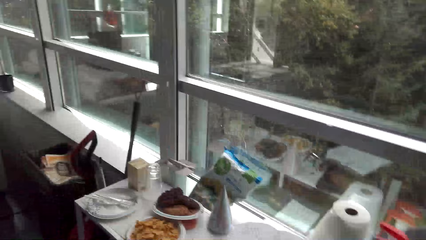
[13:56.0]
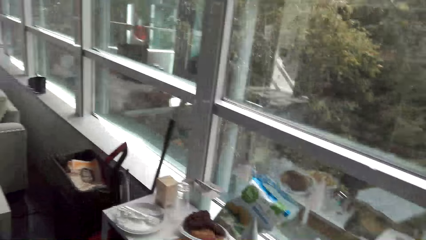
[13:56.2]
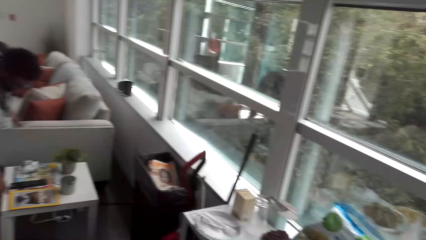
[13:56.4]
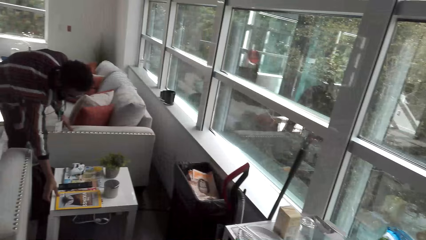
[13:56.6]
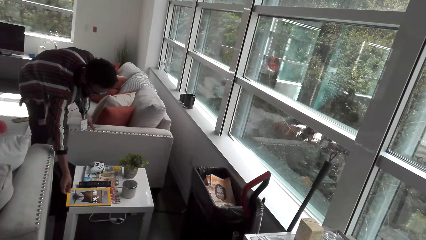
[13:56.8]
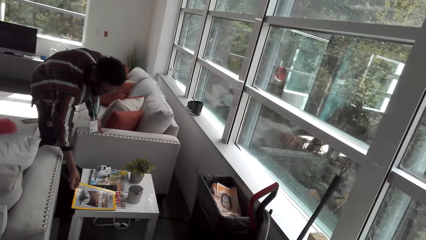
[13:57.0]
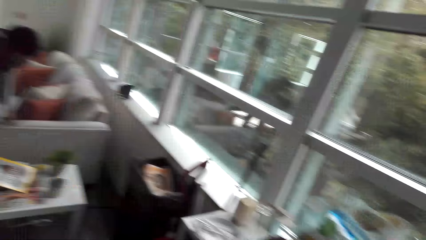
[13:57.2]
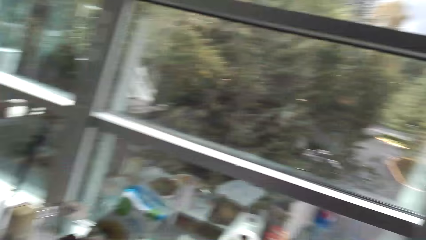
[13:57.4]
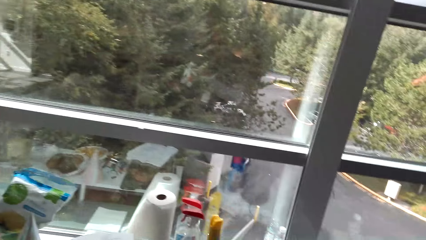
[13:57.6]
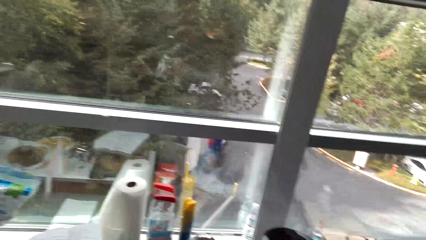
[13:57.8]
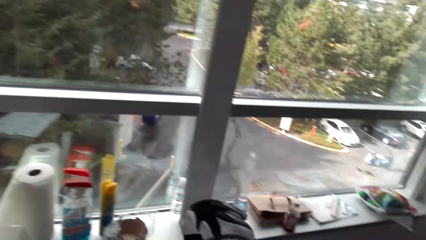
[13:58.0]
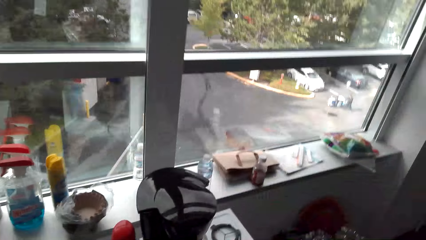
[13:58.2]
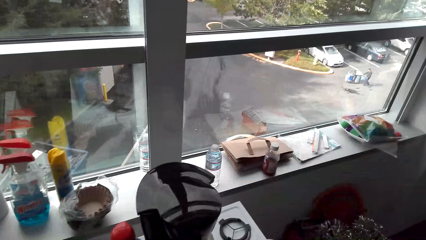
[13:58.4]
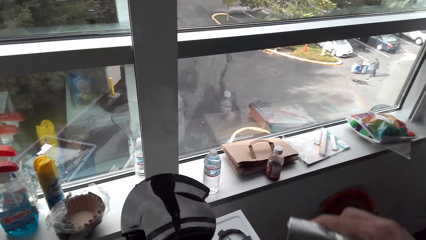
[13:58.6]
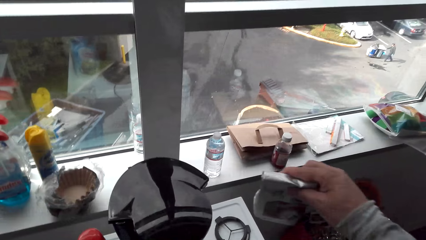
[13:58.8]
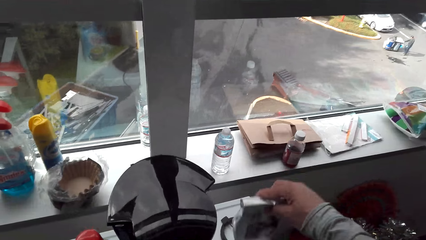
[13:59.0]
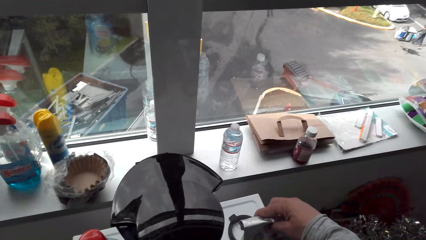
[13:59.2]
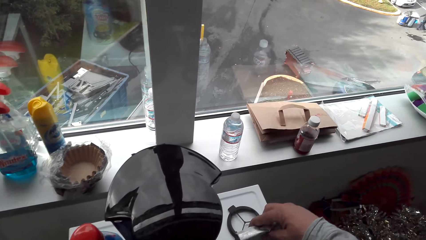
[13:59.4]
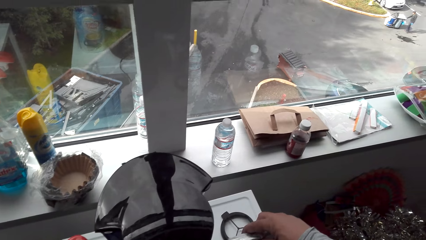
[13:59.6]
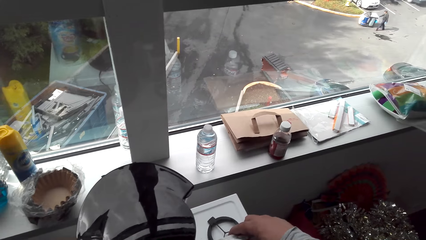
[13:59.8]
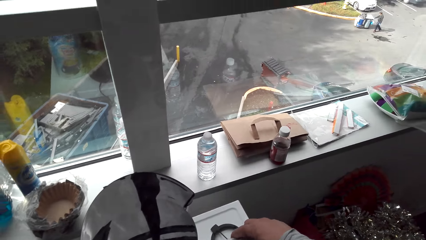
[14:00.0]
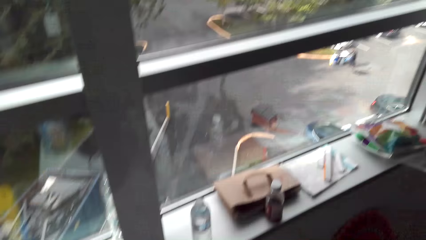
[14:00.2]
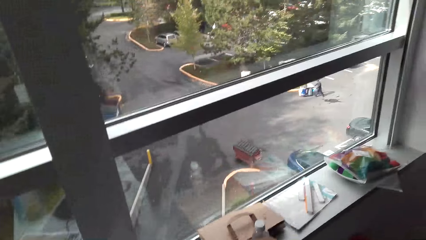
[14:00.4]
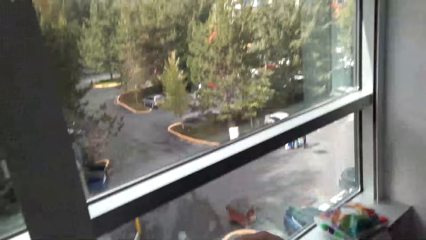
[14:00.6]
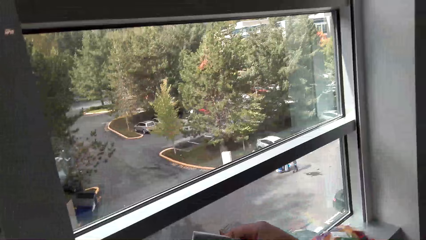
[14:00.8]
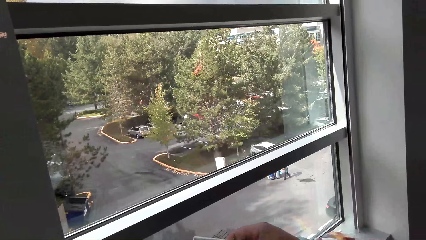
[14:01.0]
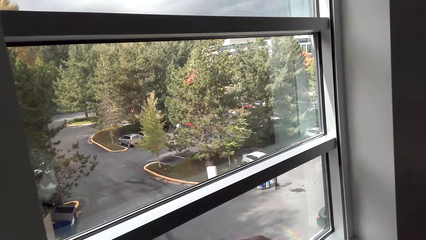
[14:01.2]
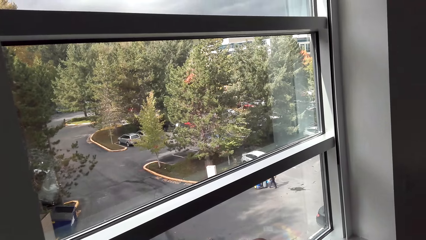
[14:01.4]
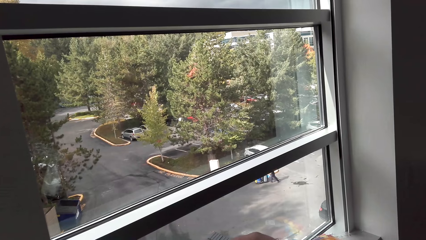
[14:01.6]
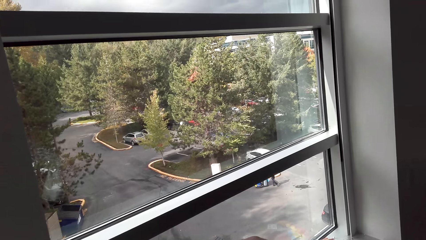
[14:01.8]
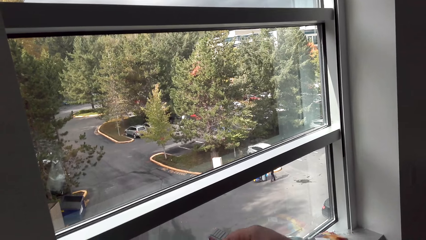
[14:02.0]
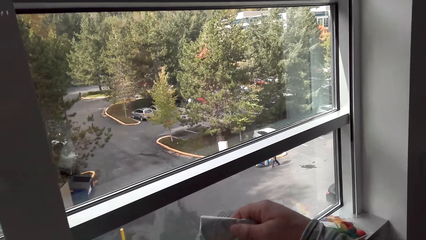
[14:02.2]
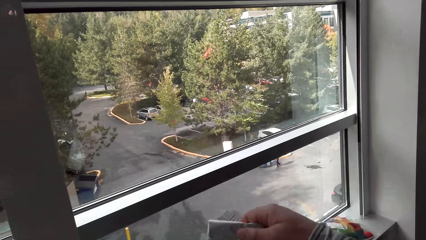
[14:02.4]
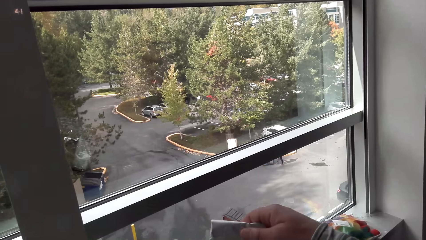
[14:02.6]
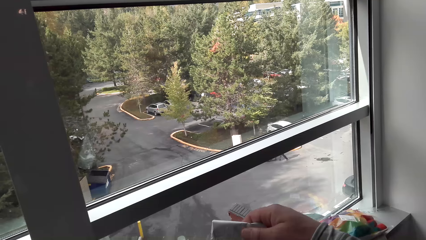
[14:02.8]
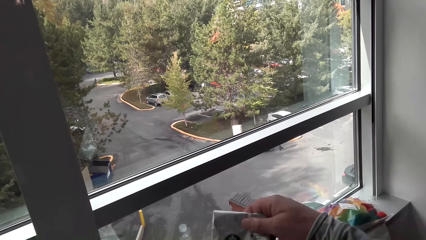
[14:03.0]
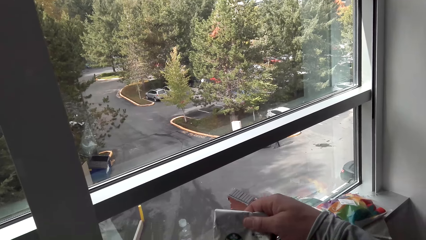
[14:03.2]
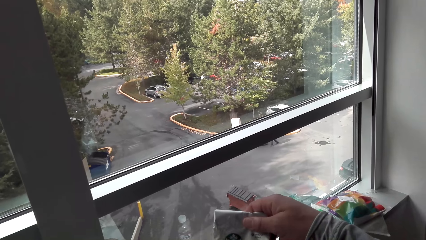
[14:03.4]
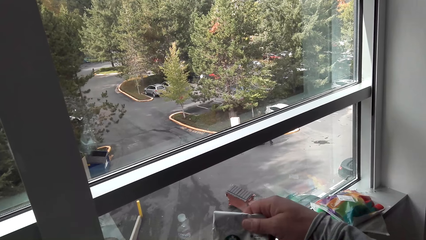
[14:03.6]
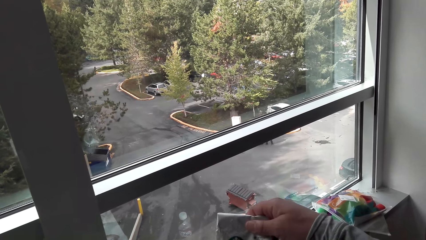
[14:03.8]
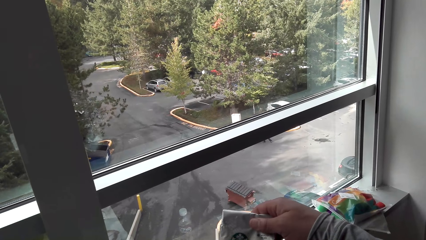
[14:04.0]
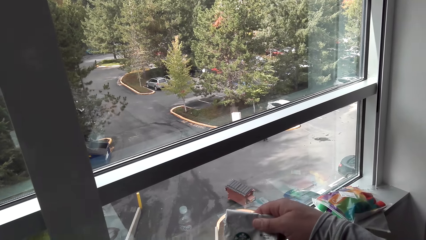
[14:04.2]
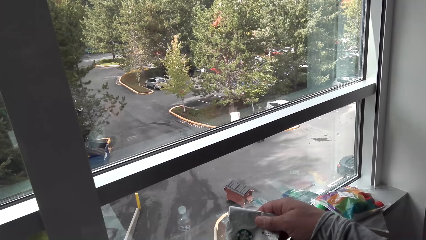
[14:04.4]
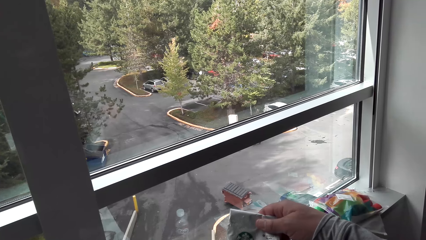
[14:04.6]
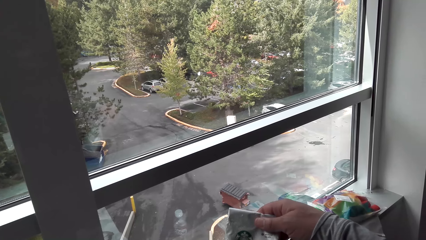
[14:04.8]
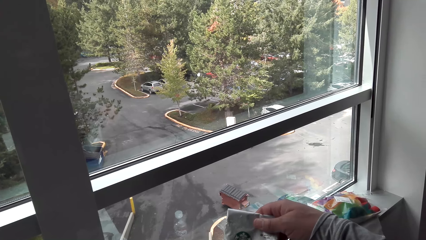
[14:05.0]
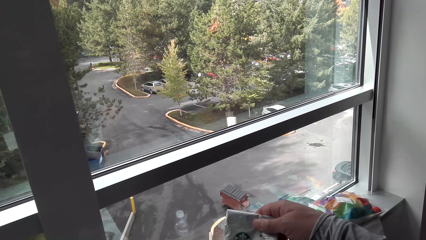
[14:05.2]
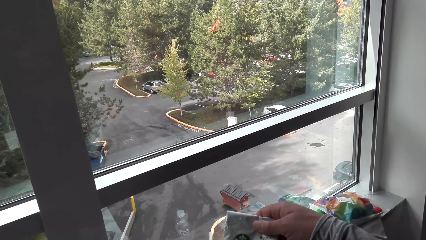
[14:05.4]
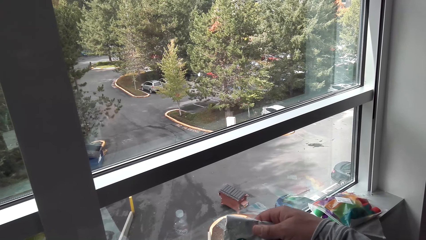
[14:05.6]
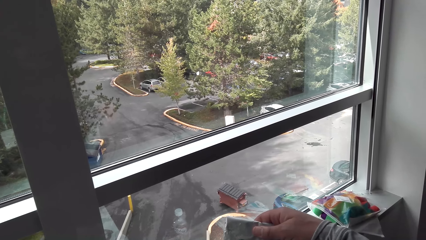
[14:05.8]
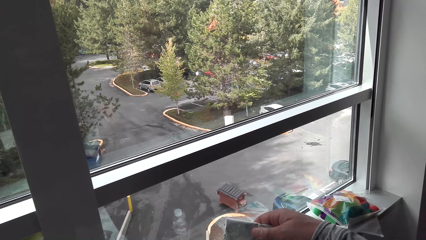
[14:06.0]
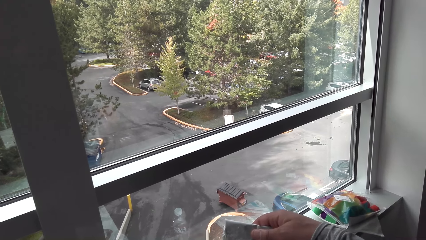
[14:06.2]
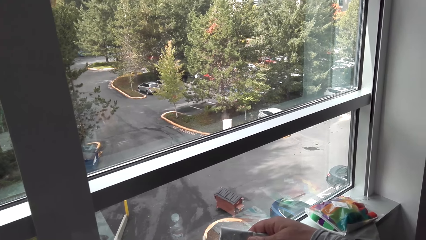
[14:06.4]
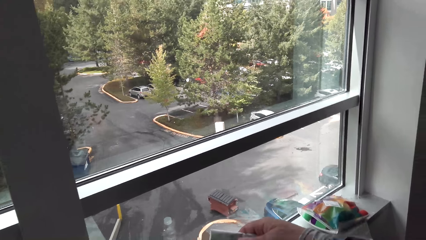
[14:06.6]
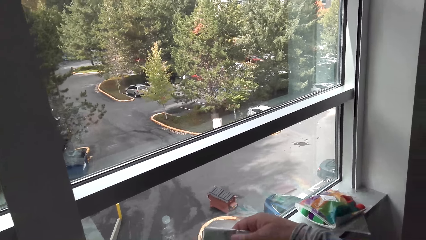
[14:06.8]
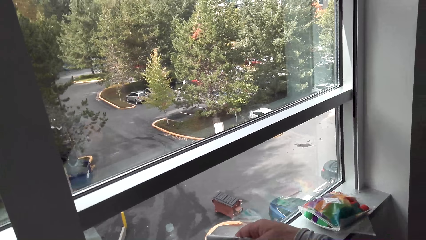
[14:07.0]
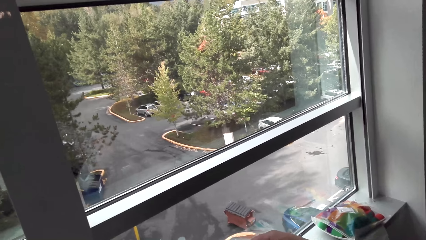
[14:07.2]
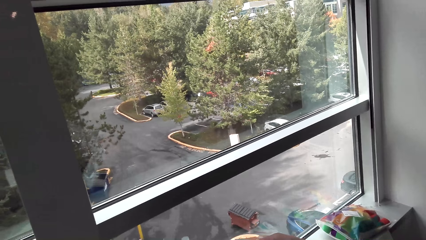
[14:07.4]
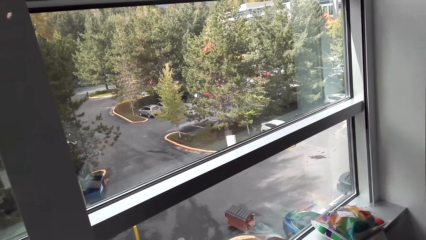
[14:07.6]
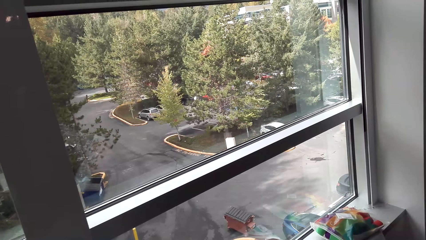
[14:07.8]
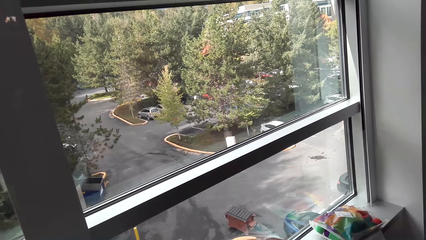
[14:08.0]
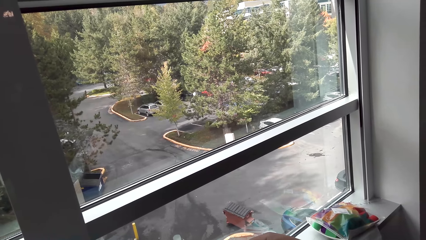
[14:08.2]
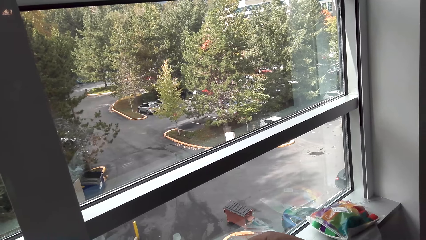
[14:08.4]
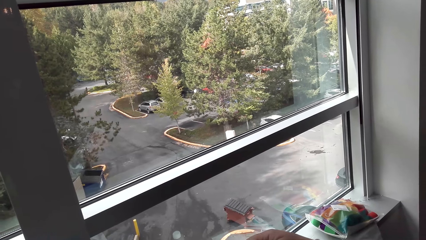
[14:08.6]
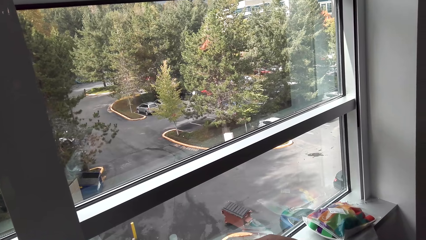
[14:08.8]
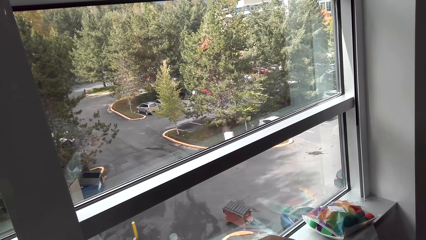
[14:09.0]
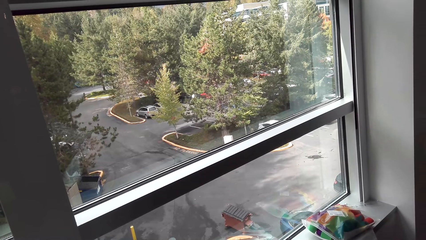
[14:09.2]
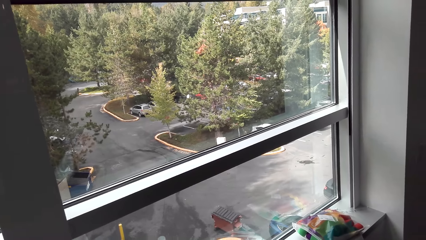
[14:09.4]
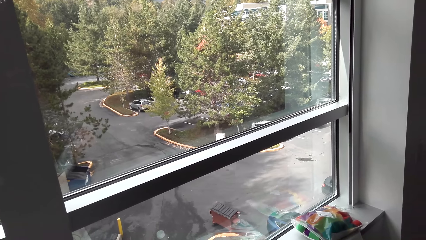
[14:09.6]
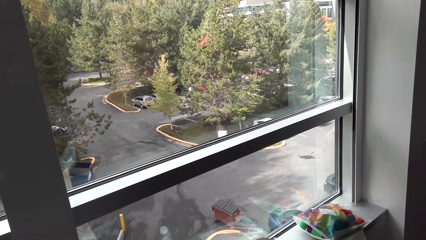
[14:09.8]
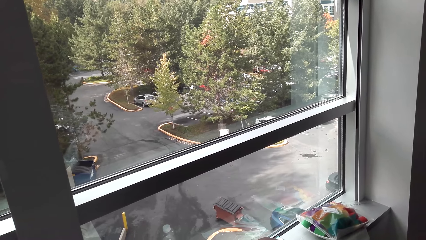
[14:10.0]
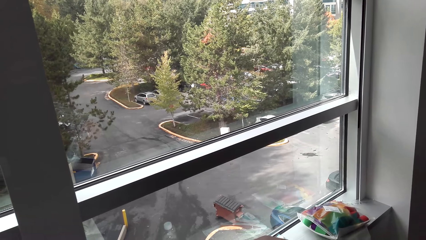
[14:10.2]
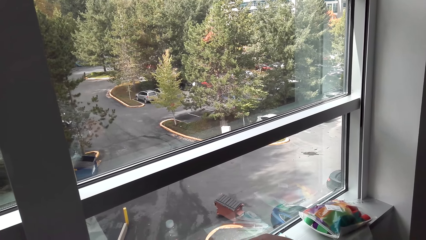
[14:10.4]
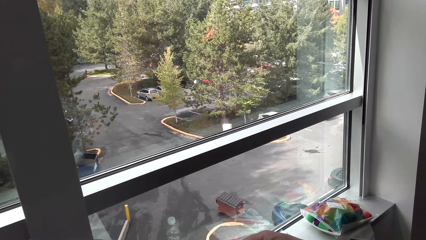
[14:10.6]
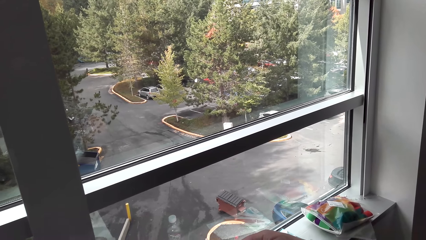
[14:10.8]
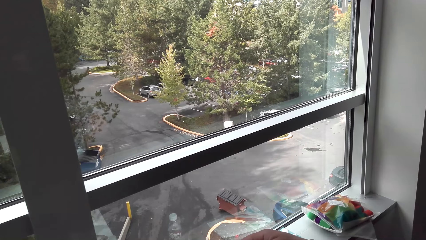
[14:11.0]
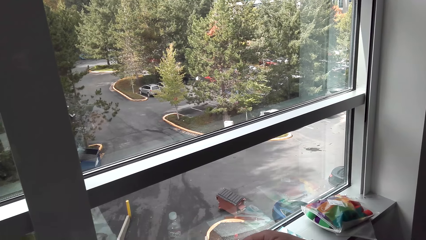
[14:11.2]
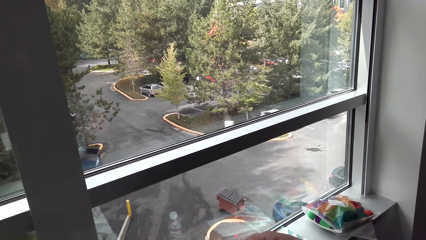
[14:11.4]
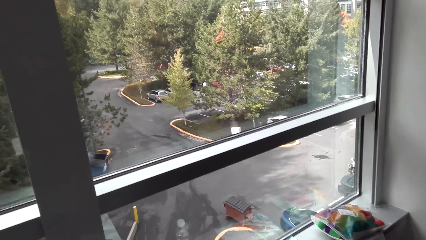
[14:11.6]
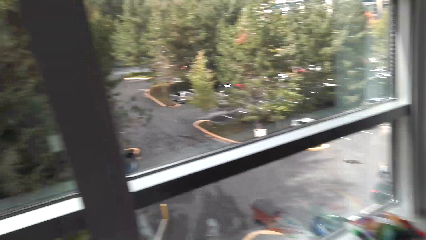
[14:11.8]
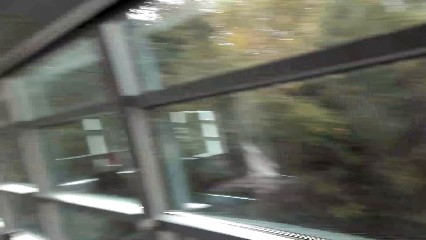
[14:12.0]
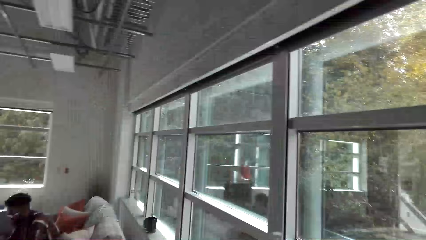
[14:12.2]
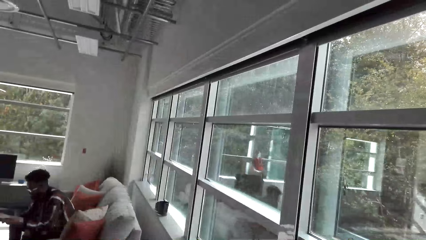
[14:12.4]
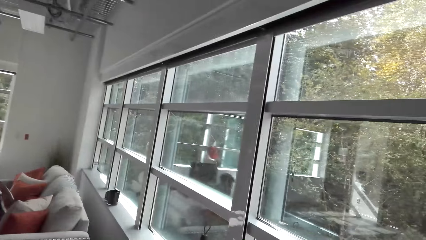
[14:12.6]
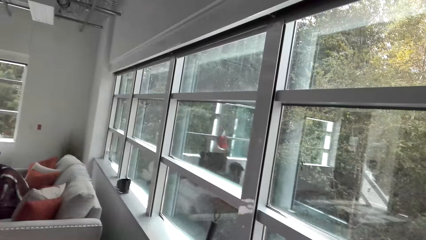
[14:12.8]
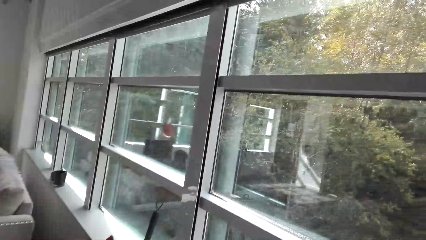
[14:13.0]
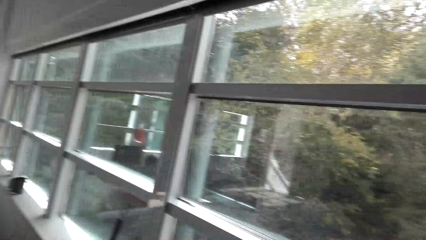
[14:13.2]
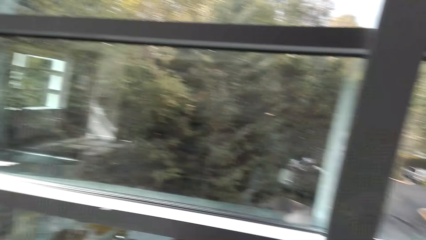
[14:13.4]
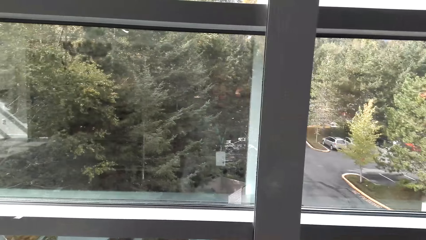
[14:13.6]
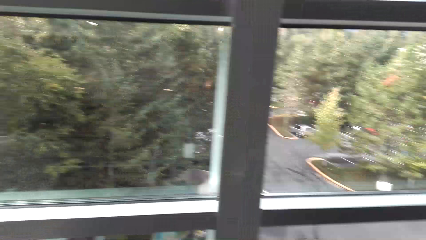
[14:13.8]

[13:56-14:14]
The camera wearer speaks. They move, turn forward. A man speaks to the camera wearer. The camera wearer holds the coffee. They speak to the man. They turn the head.
